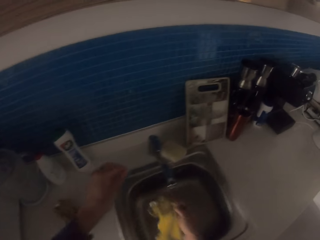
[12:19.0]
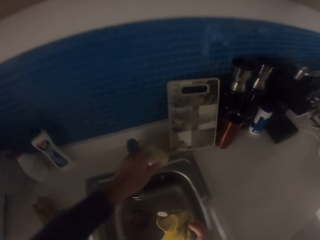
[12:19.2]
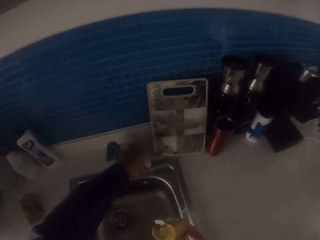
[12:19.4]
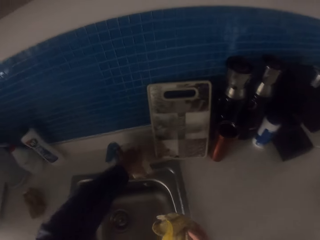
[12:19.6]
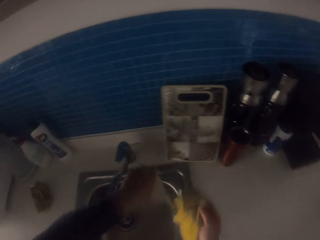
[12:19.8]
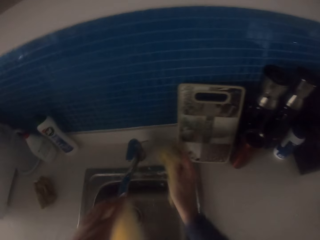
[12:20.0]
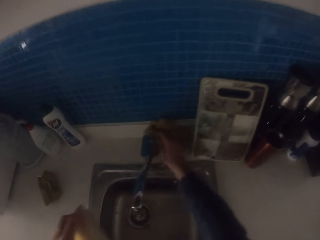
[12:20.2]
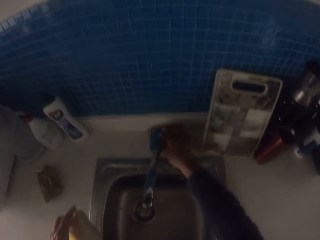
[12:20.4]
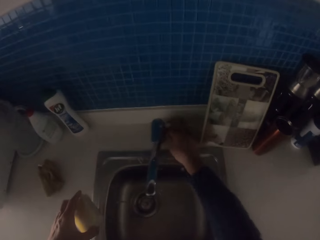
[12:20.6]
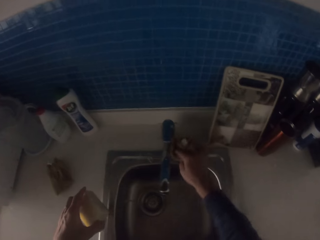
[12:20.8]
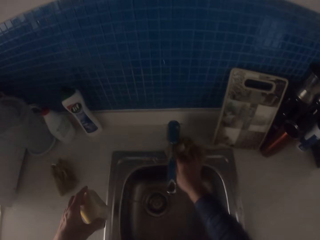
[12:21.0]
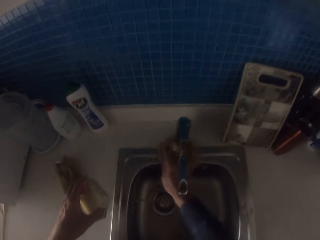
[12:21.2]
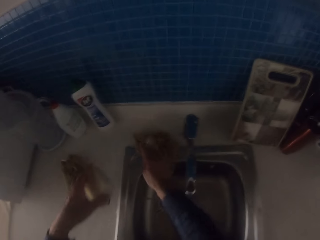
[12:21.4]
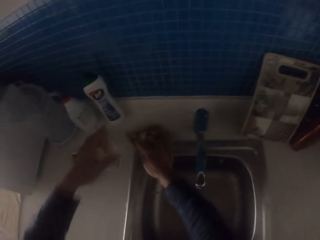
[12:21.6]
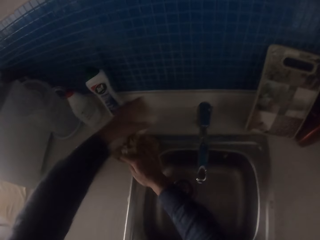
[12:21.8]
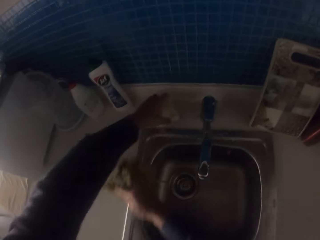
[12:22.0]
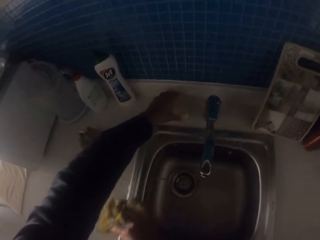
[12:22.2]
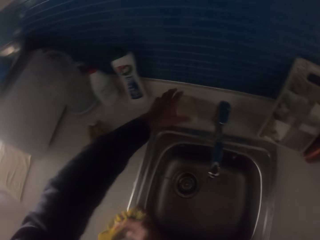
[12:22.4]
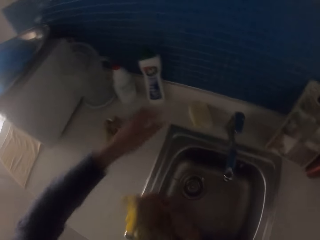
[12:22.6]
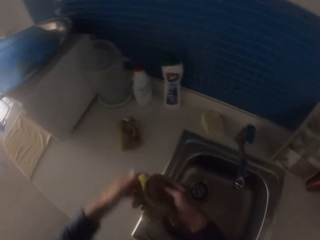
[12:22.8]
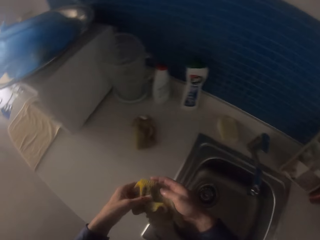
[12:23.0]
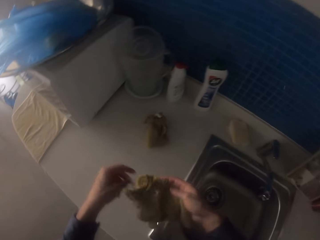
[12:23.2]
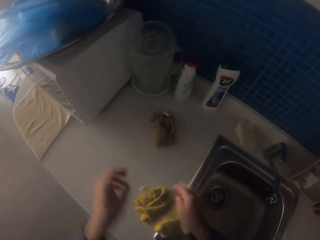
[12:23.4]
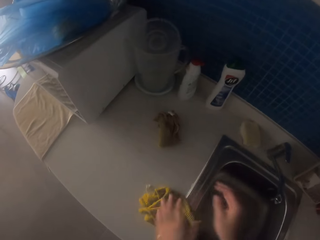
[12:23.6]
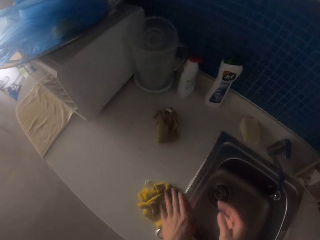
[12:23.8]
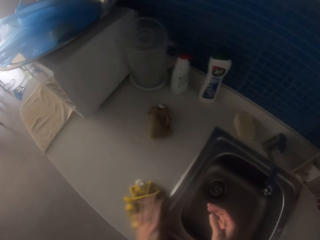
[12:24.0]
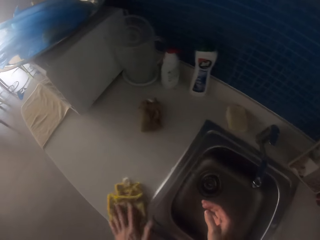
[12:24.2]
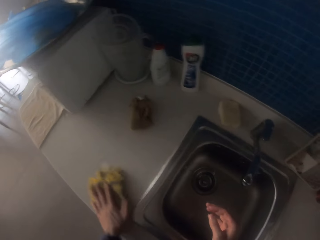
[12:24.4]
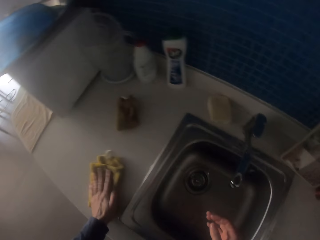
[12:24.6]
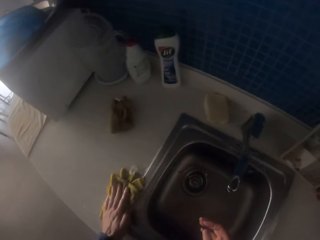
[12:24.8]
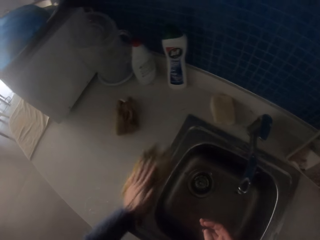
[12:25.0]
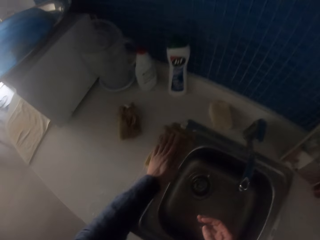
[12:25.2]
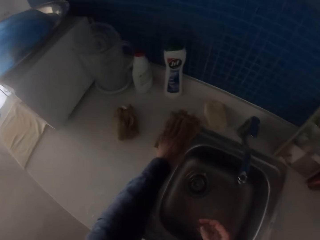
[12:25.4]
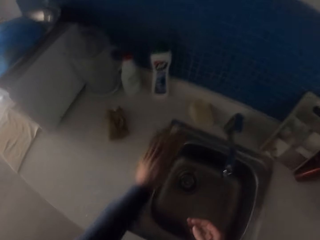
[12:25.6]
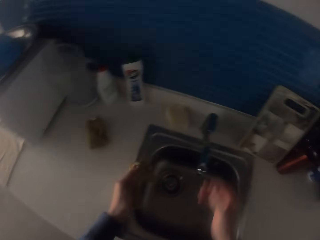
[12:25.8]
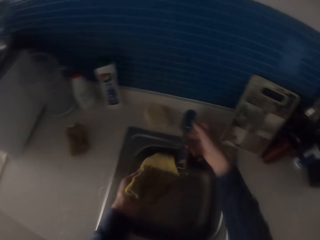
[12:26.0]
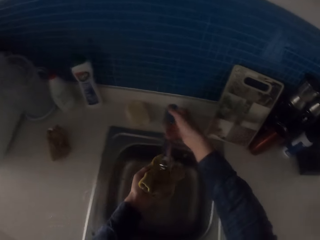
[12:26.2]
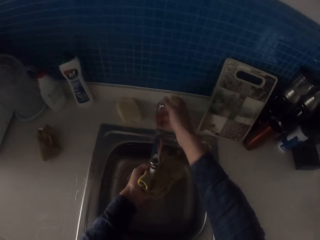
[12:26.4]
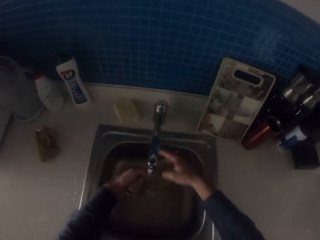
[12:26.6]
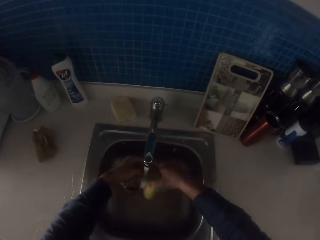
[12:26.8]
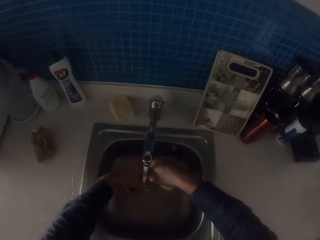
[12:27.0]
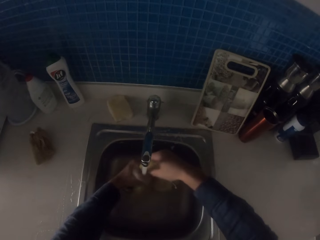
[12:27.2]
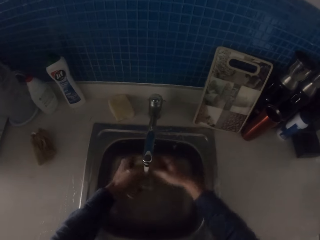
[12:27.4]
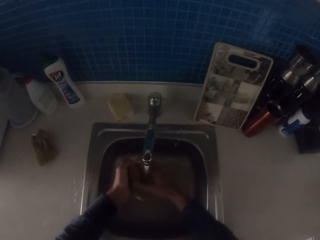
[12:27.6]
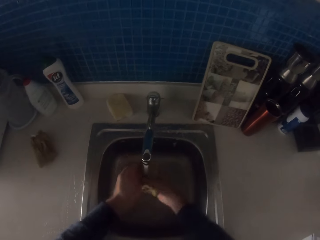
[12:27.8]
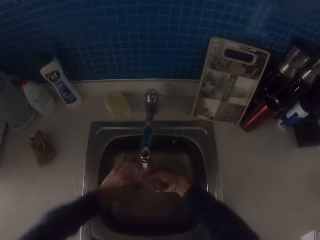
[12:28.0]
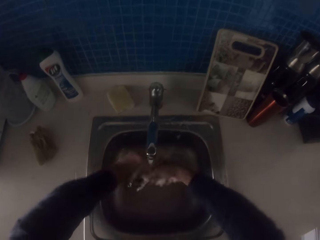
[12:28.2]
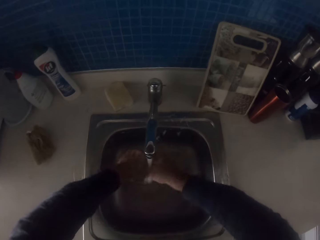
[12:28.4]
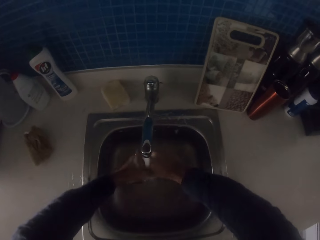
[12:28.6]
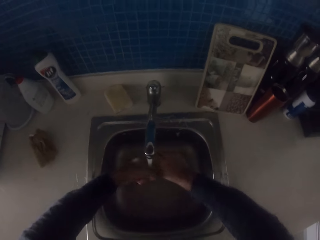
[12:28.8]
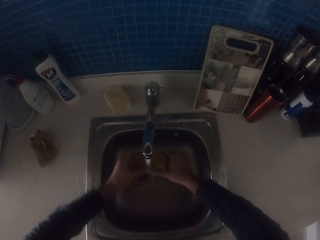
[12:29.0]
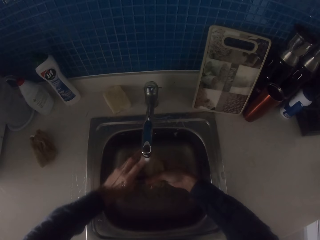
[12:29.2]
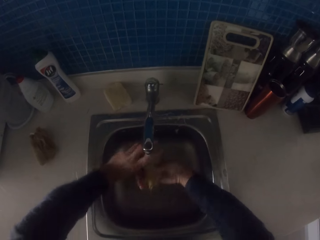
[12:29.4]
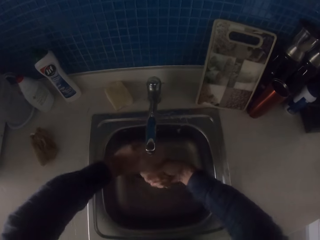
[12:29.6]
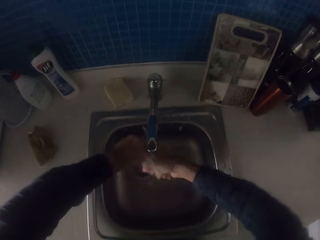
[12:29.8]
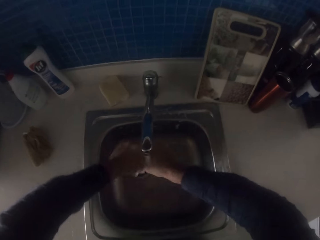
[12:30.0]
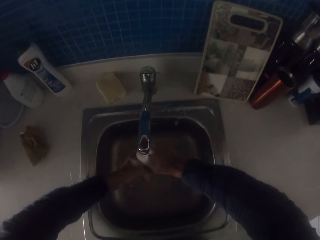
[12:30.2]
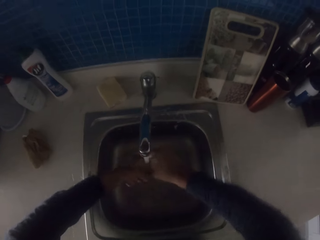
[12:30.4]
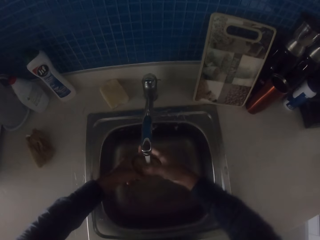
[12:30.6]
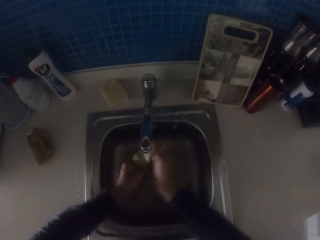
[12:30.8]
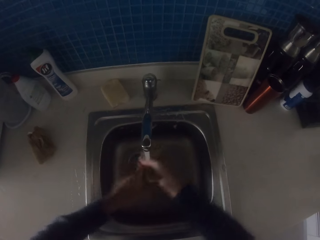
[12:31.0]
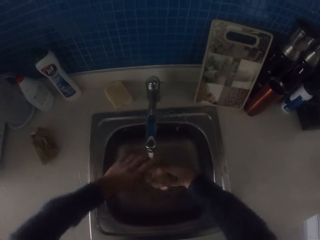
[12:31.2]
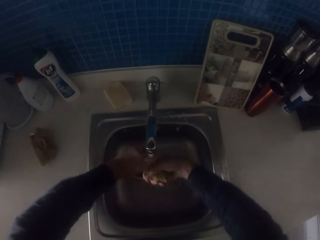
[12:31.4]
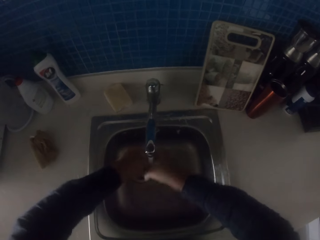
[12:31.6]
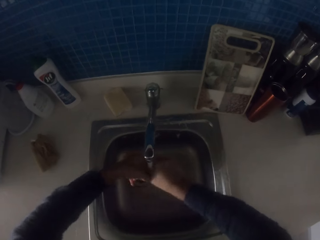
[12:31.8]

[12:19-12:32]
The camera wearer wipes the table sink with the kitchen towel. They pick the dish washer. They wipe the table sink with the kitchen towel. They place down the dish washer. They wipe the table sink with the kitchen towel. They turn on the tap. They wash the kitchen towel. They squeeze the kitchen towel.

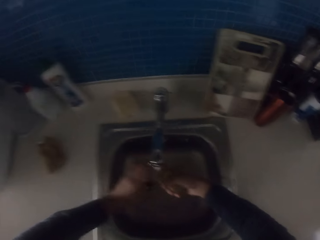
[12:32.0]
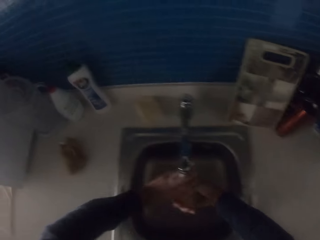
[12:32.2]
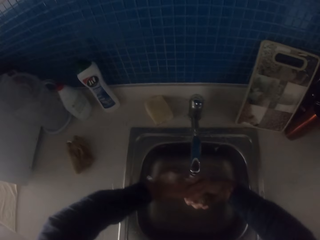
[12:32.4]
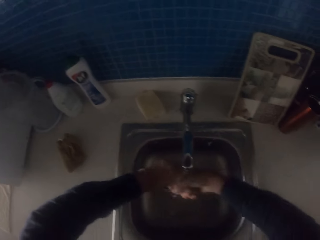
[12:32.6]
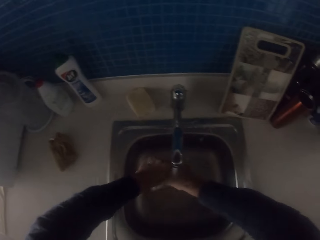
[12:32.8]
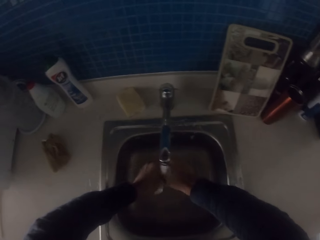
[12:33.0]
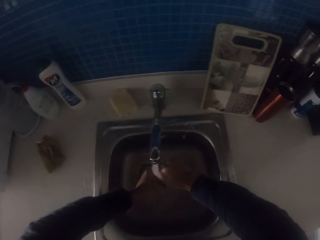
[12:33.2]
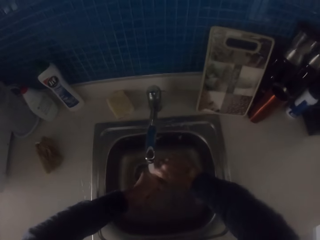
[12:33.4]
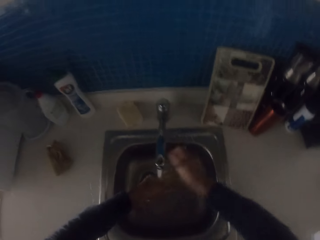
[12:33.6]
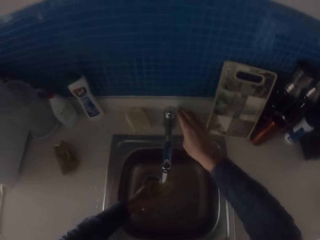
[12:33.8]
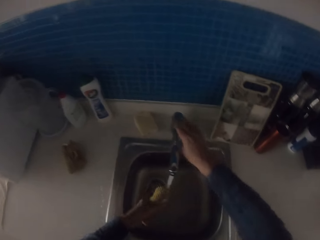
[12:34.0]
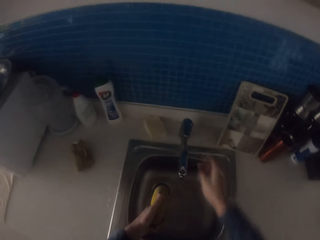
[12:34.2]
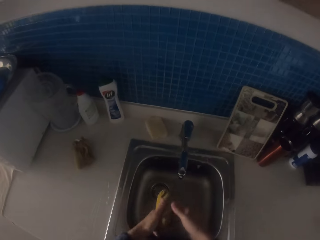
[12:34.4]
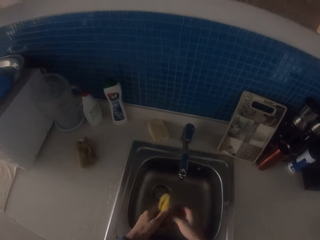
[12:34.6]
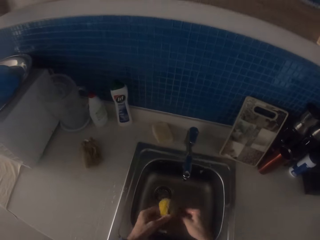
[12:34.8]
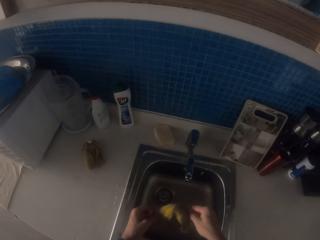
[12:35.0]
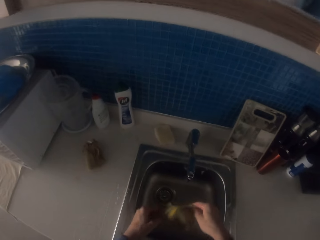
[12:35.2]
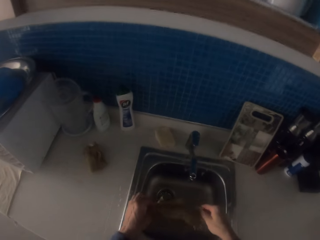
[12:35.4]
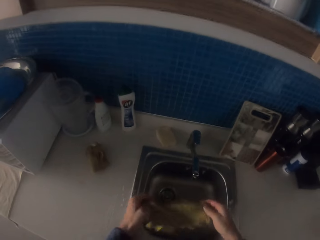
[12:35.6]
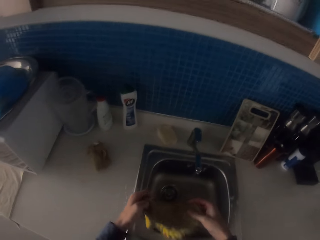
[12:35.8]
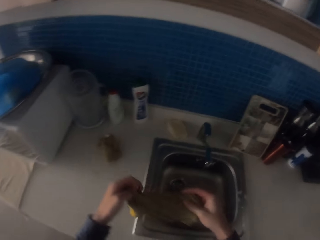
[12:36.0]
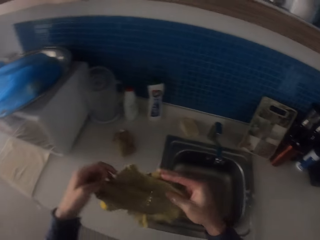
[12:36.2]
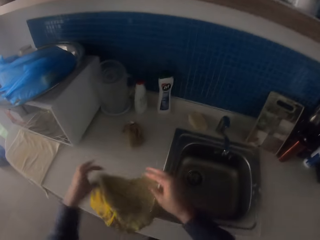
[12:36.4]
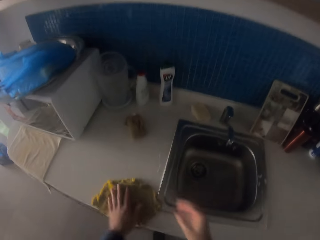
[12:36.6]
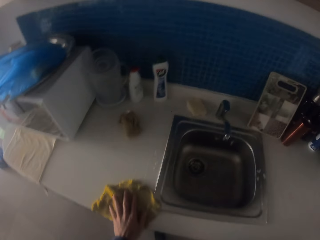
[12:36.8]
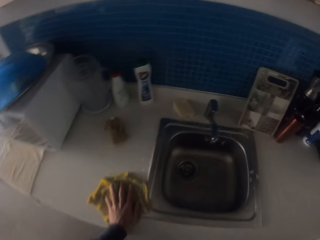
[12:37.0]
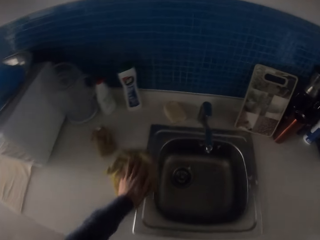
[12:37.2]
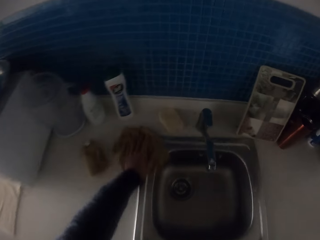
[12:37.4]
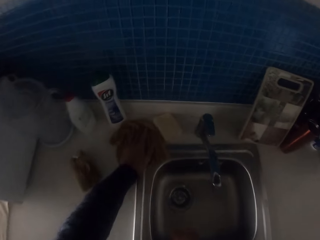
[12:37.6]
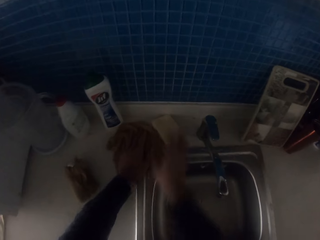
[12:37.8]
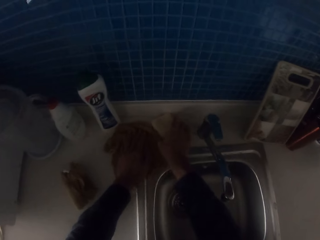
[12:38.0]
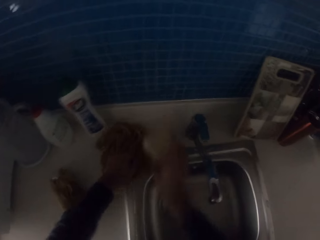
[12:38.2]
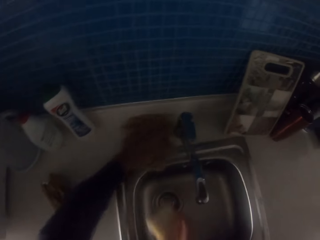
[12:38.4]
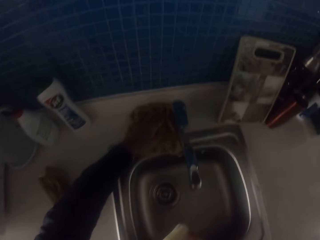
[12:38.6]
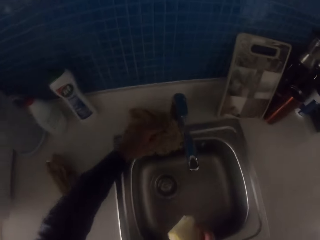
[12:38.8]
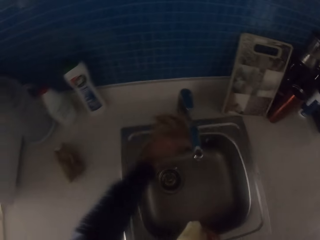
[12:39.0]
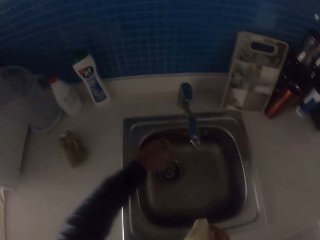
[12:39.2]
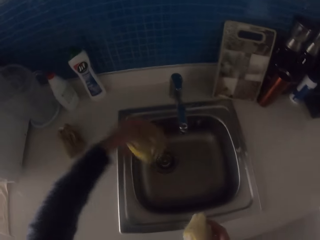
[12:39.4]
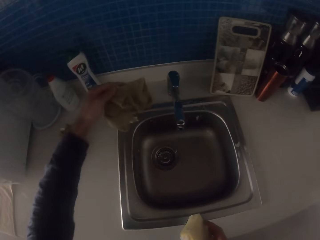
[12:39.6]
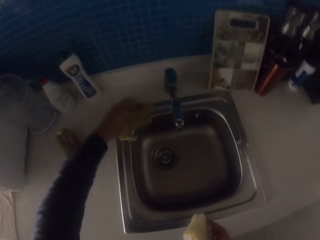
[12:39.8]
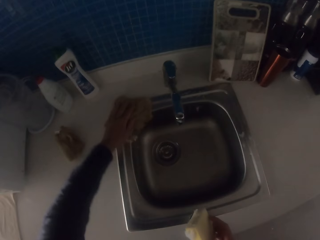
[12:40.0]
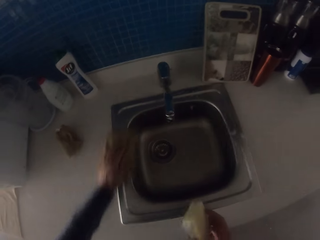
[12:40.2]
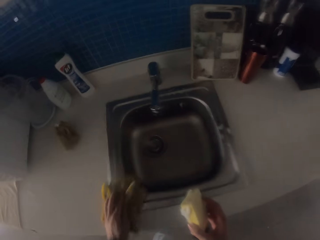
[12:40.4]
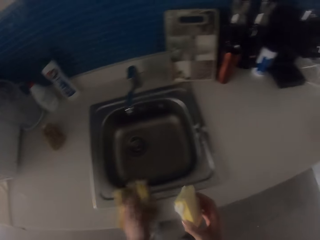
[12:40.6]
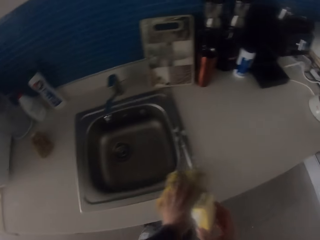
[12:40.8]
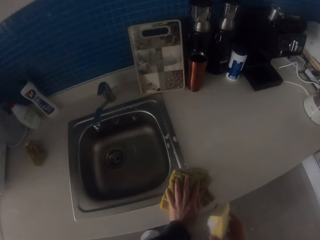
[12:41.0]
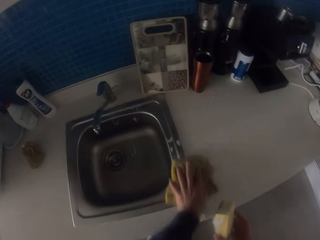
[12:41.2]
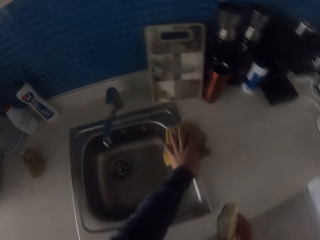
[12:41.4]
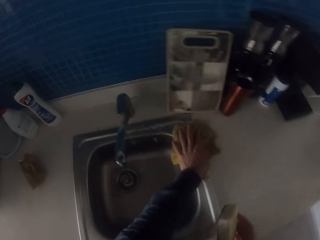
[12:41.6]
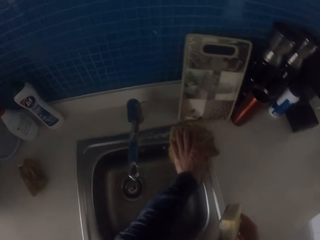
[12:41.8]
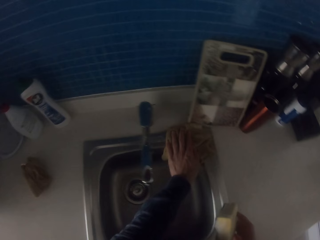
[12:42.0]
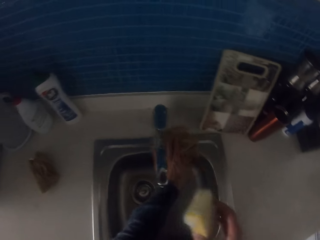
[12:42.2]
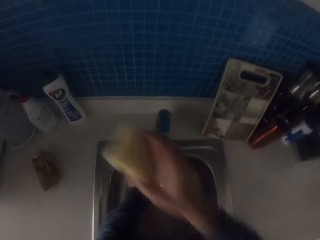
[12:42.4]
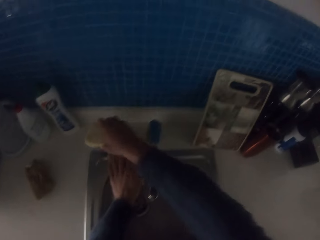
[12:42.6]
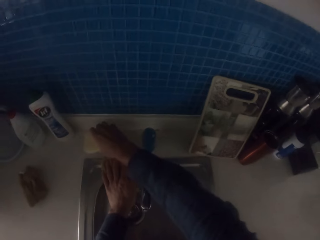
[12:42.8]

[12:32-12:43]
The camera wearer turns off the tap. They unfold the kitchen towel. They wipe the table sink with the kitchen towel. They take the sponge. They wipe the table sink with the kitchen towel.
